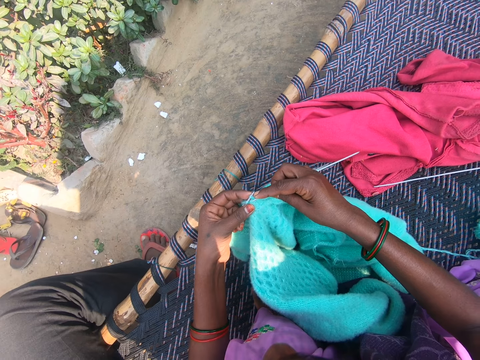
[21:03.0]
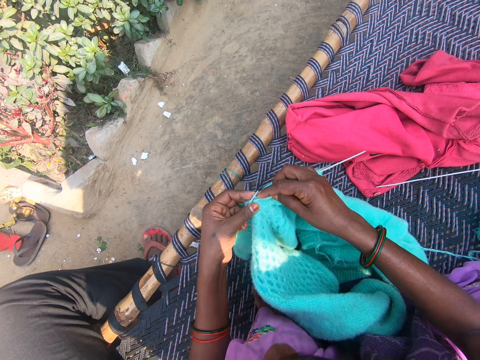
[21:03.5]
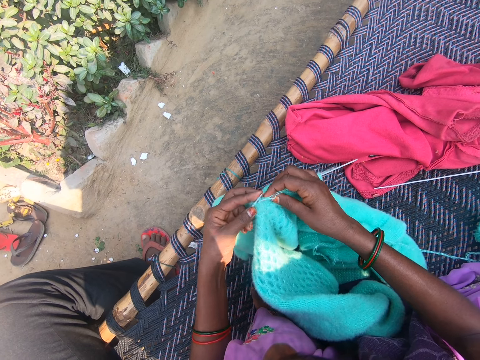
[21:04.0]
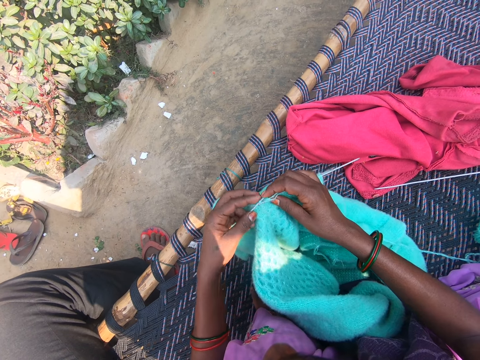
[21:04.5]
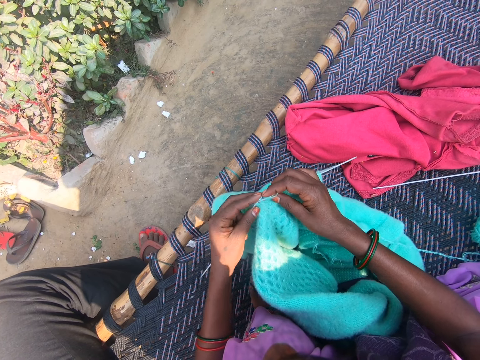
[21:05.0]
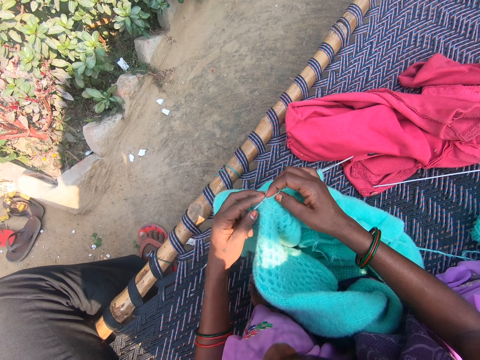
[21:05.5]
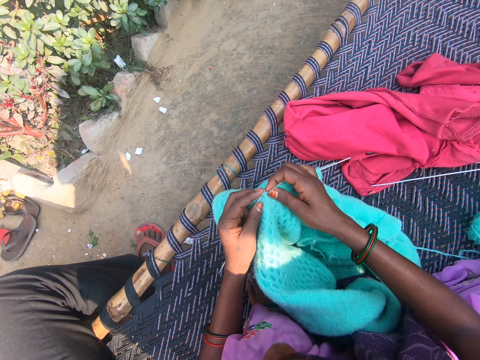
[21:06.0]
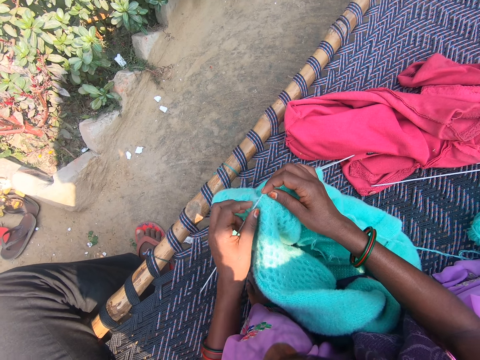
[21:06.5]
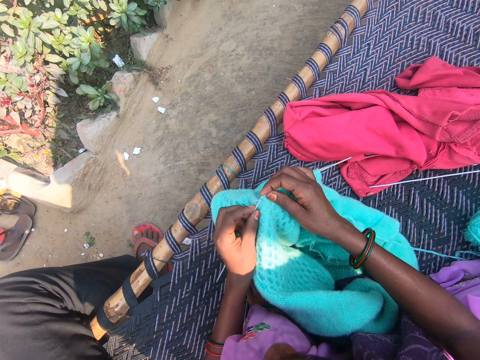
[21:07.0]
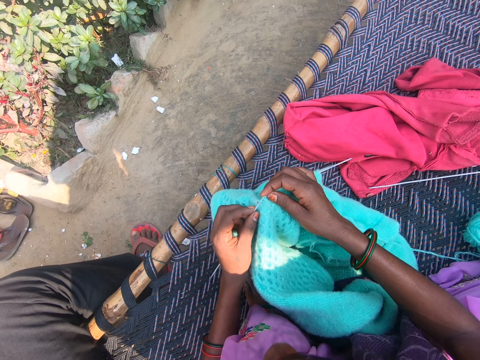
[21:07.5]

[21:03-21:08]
The camera wearer knits the sweater.

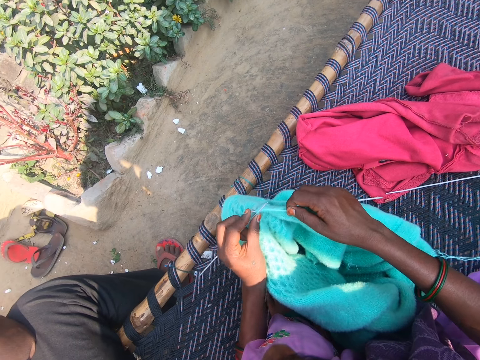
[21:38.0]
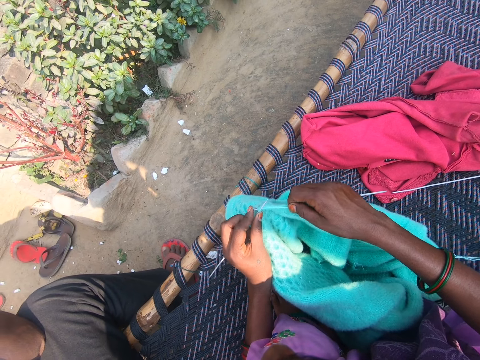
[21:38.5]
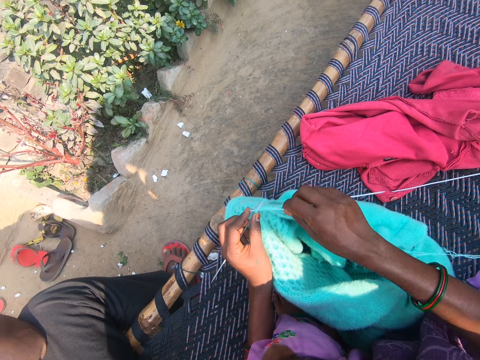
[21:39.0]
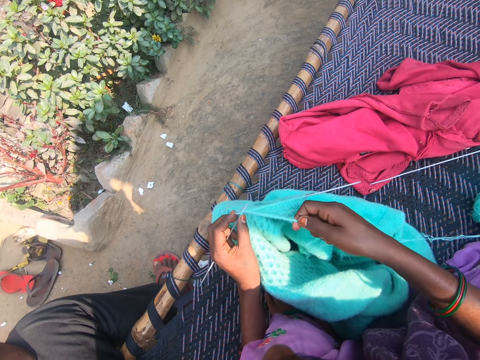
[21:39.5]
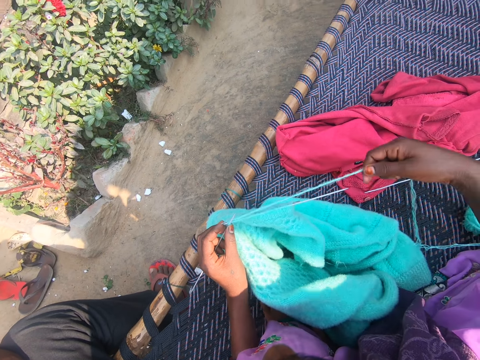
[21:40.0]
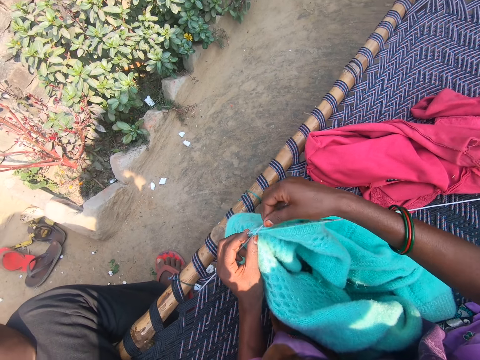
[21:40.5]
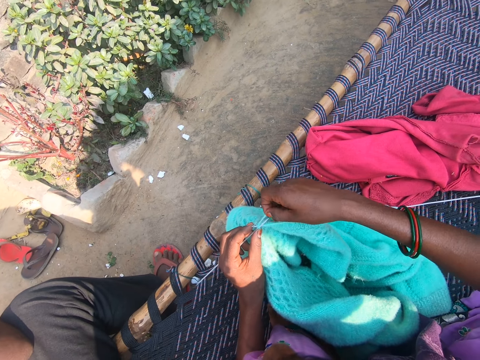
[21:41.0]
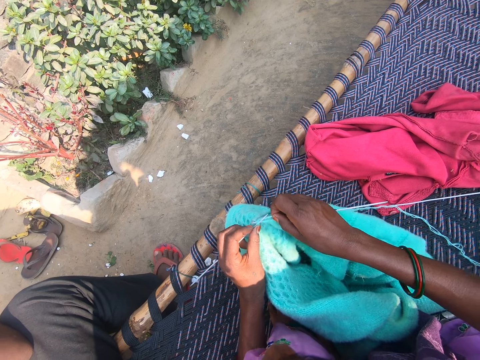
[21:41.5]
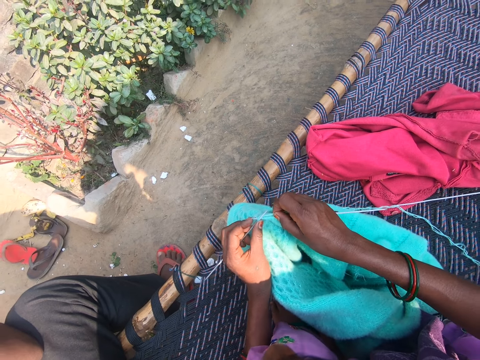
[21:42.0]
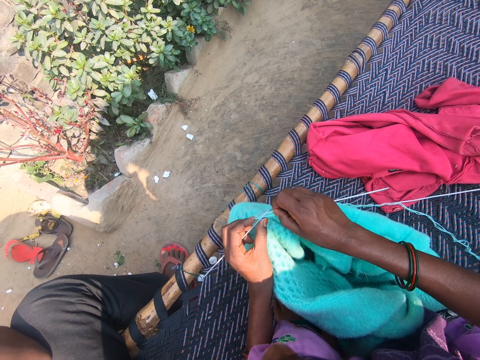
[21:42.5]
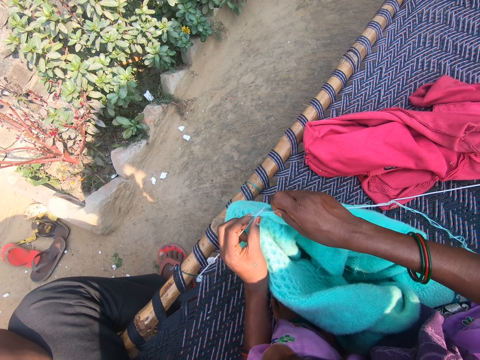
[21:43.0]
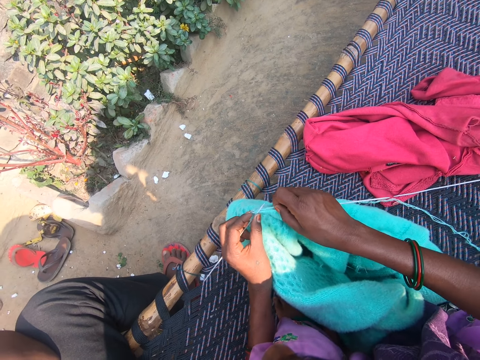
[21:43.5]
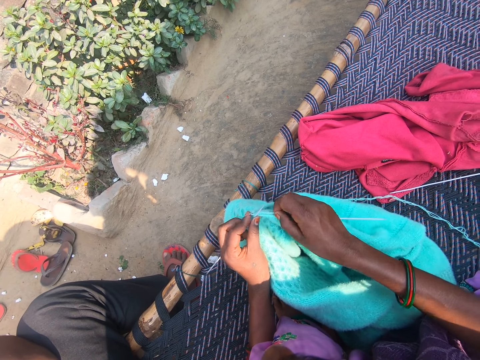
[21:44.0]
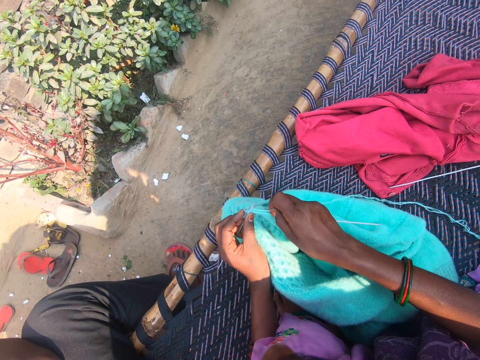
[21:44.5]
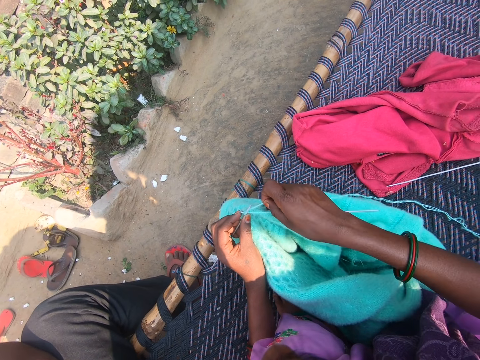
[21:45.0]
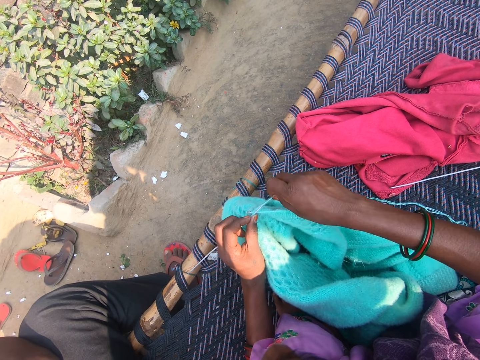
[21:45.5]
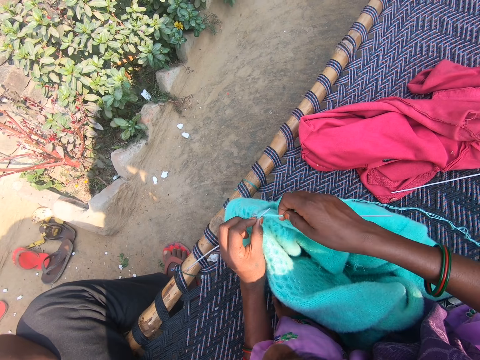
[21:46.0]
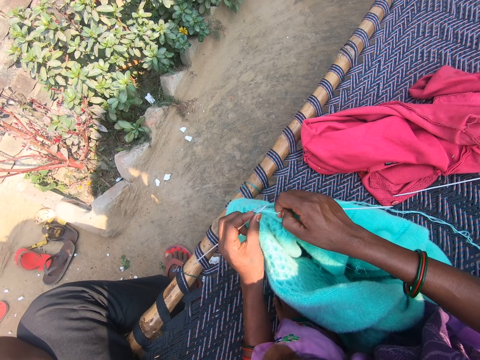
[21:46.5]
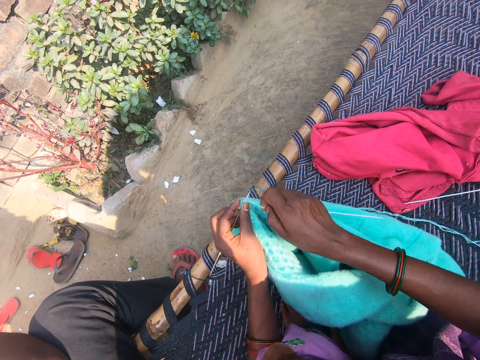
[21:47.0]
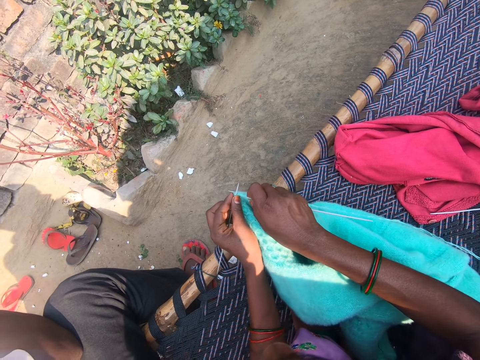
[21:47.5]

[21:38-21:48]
The camera wearer pulls the yarn with her right hand. She knits the sweater.

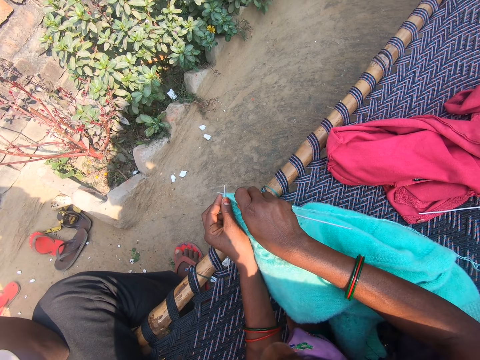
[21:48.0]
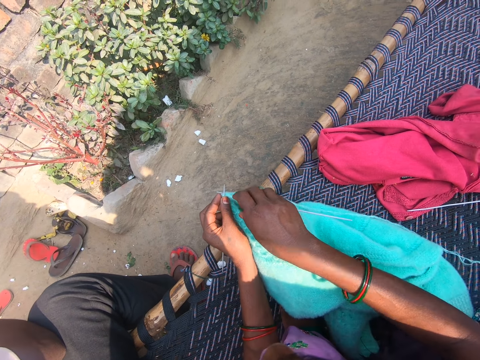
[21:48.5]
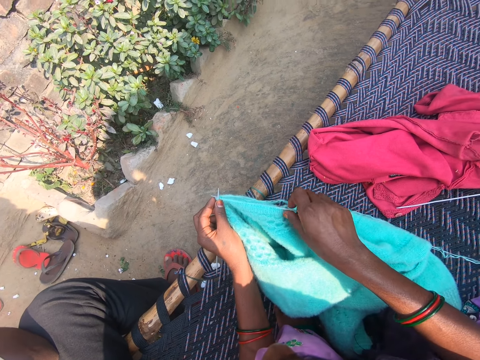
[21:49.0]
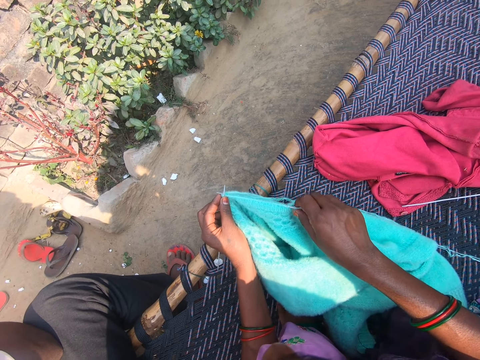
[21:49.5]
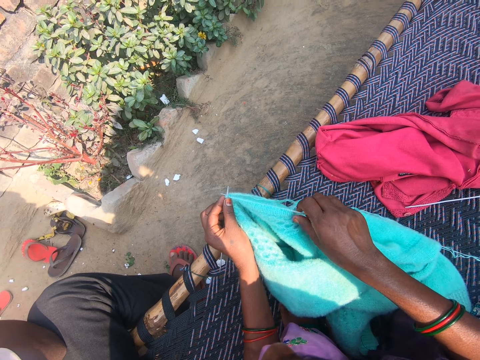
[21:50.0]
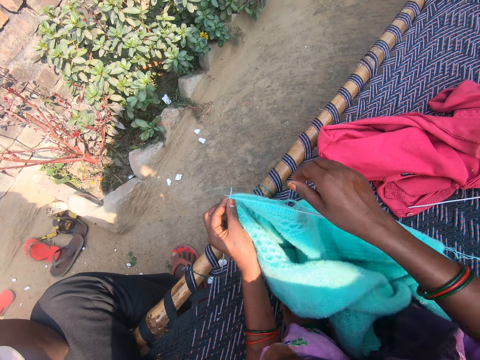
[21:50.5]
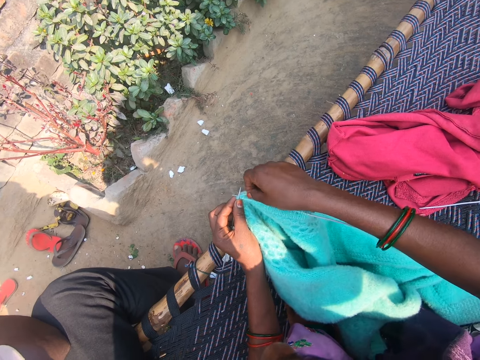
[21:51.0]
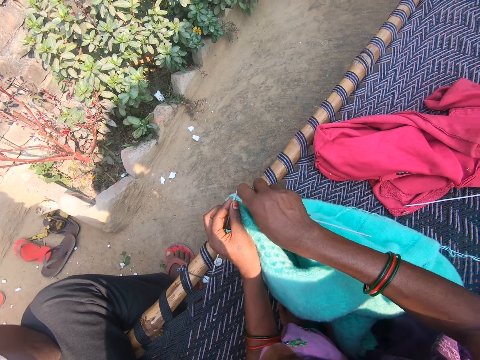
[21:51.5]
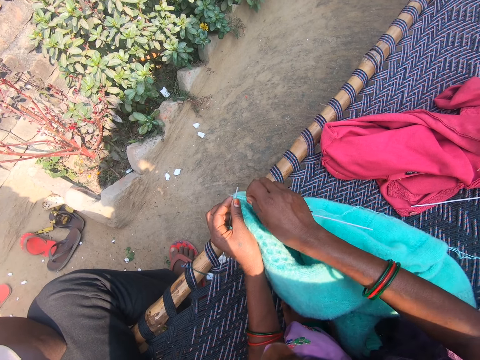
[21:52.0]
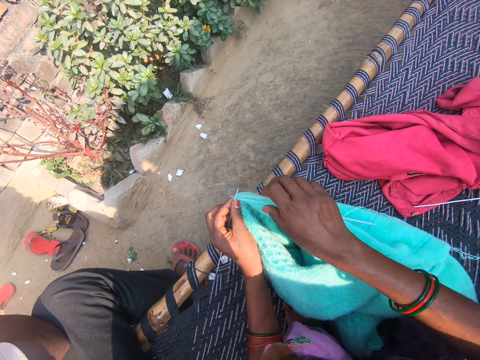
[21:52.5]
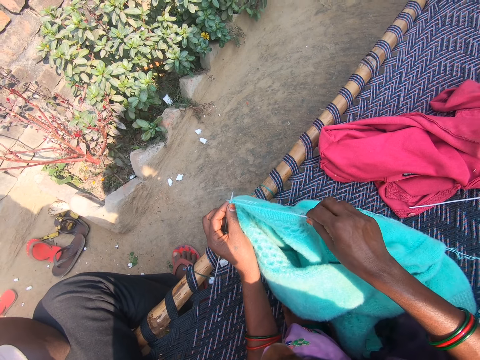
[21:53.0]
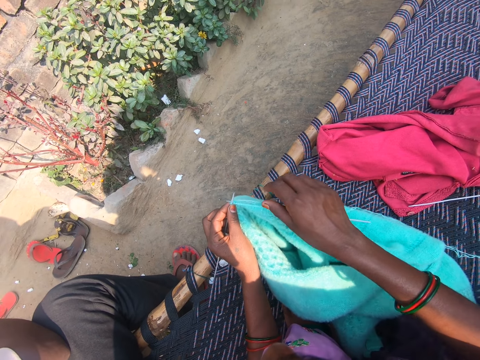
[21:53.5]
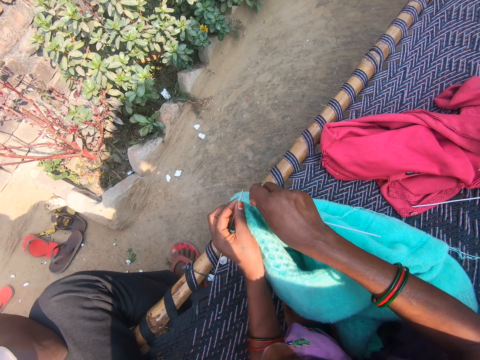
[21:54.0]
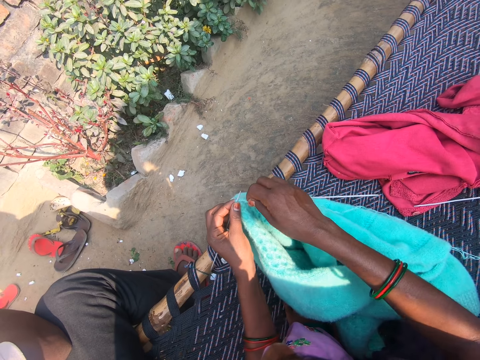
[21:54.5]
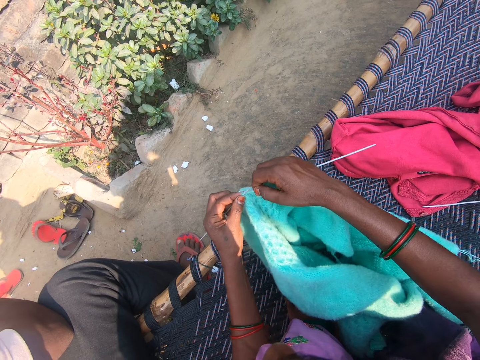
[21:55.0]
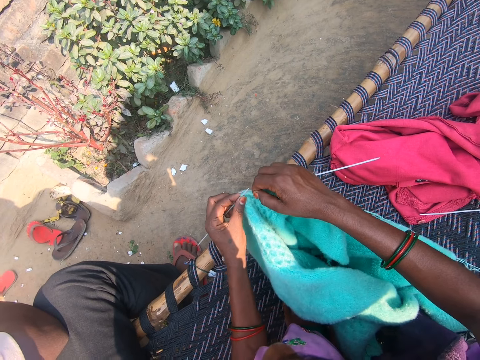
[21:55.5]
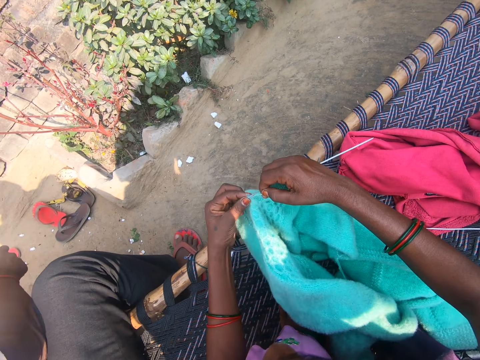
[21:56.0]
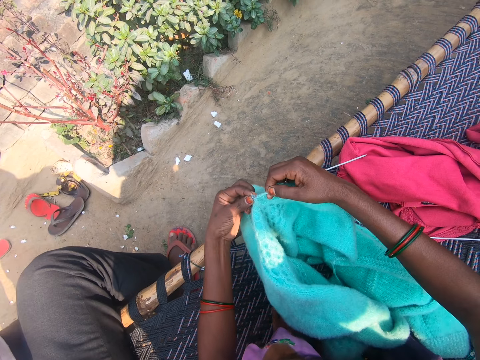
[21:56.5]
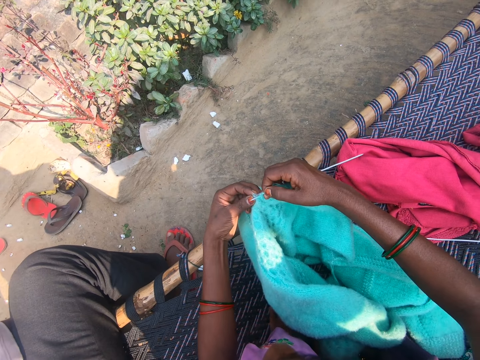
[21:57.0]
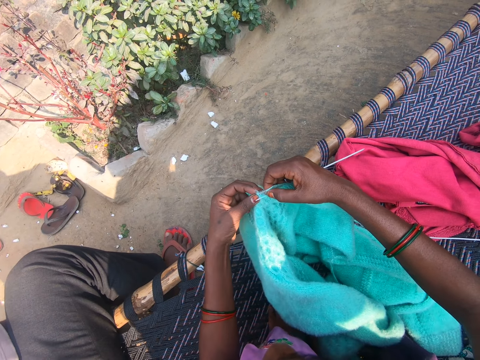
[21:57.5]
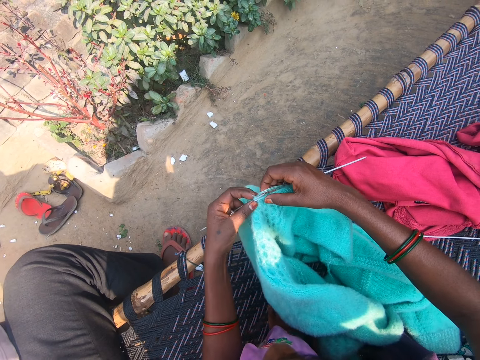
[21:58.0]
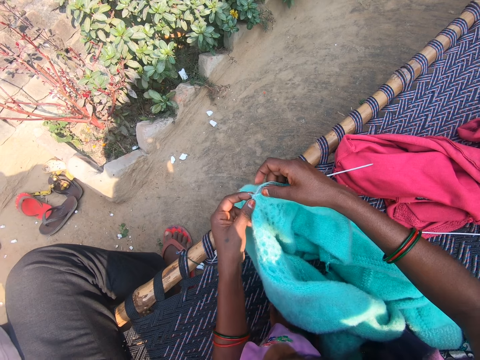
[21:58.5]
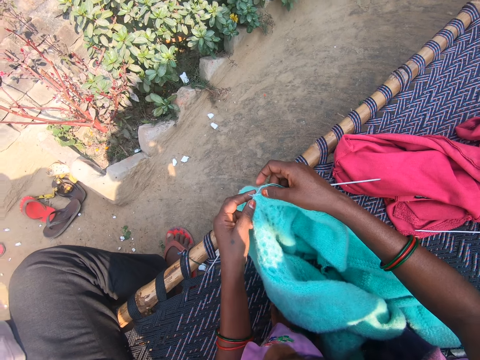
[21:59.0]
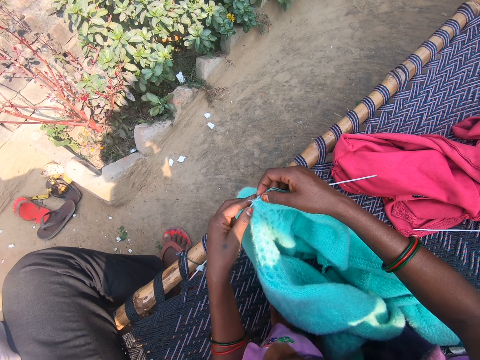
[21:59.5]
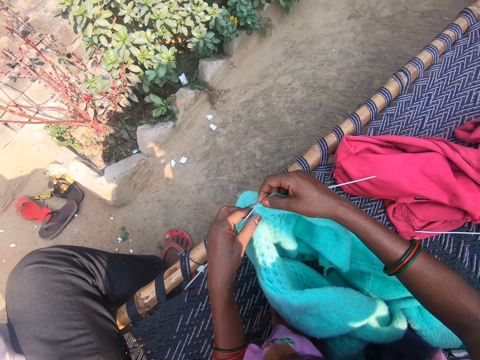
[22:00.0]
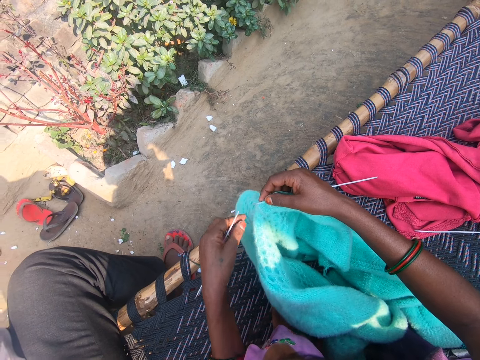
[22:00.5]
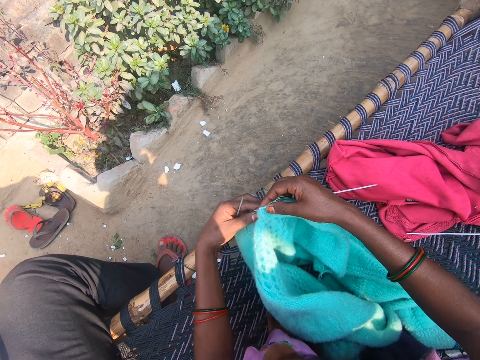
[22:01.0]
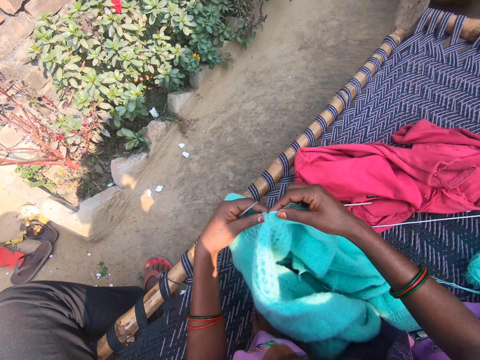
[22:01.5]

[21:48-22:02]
The camera wearer adjusts the knitting needle. She knits the fabric. The man bends towards the floor. The camera wearer removes a knitting pin from the knitted sweater with her left hand.
